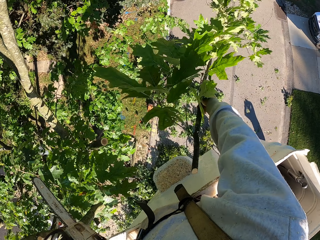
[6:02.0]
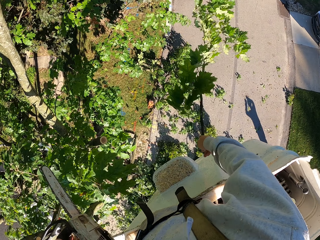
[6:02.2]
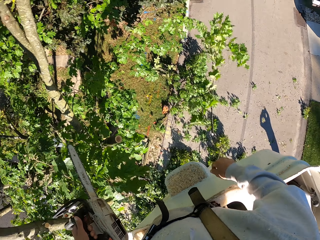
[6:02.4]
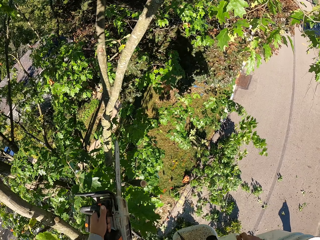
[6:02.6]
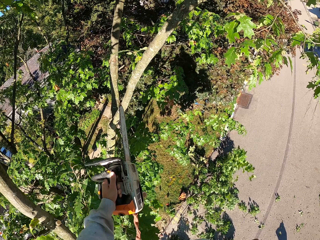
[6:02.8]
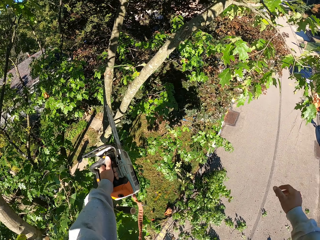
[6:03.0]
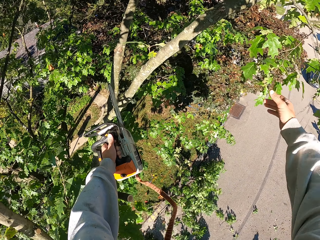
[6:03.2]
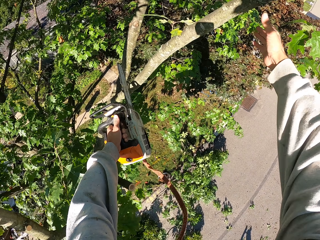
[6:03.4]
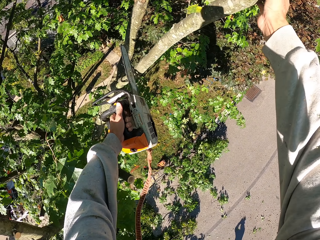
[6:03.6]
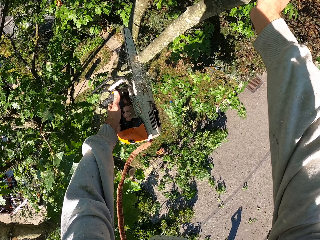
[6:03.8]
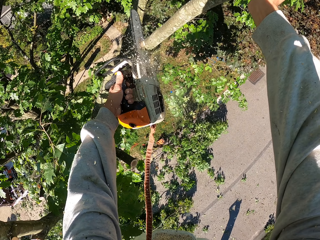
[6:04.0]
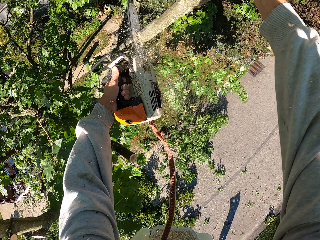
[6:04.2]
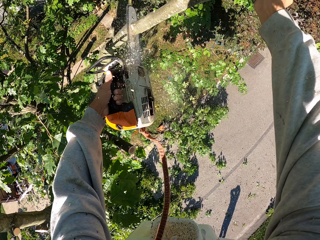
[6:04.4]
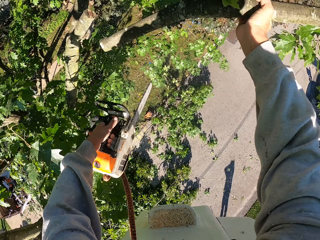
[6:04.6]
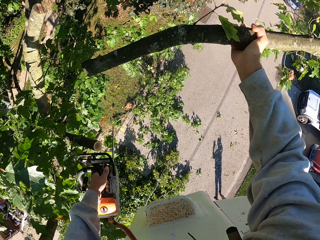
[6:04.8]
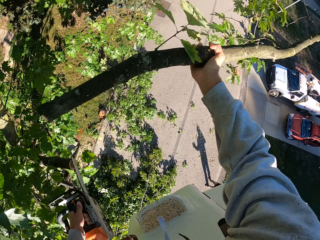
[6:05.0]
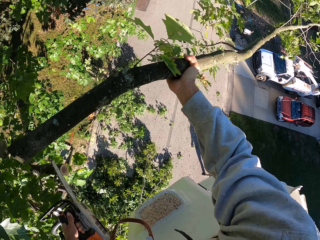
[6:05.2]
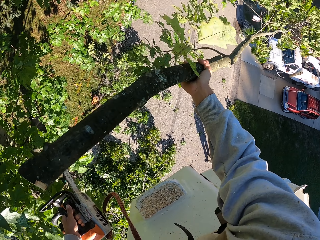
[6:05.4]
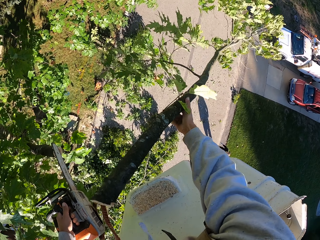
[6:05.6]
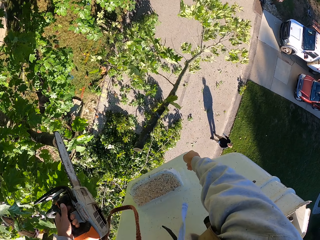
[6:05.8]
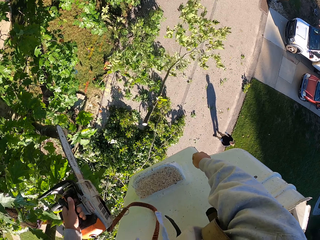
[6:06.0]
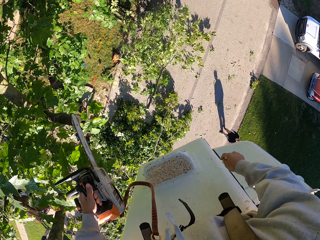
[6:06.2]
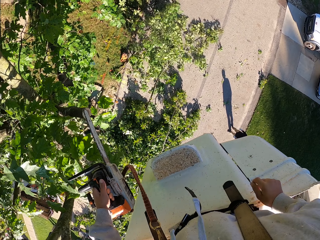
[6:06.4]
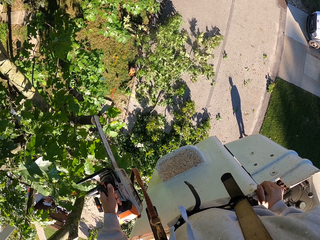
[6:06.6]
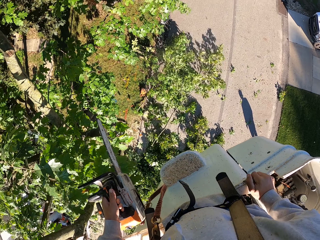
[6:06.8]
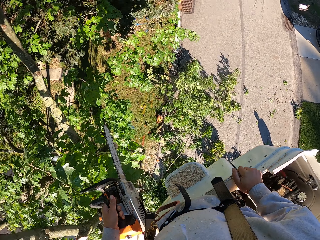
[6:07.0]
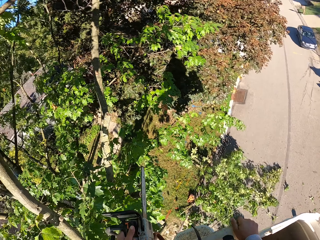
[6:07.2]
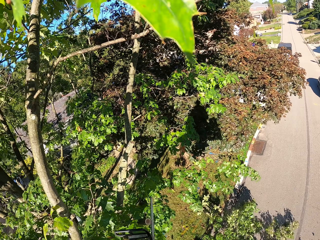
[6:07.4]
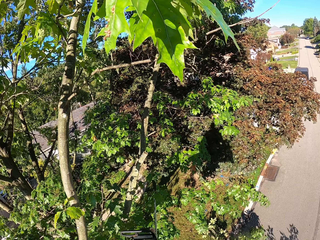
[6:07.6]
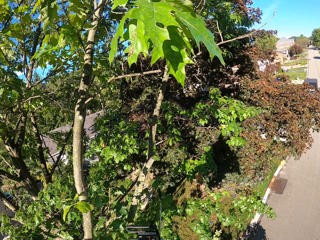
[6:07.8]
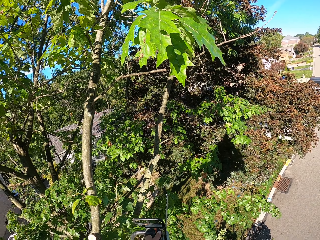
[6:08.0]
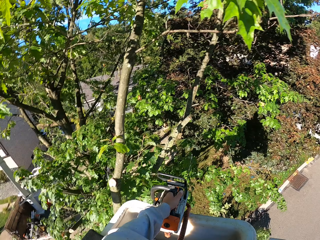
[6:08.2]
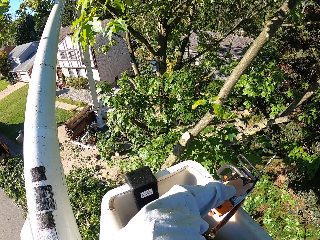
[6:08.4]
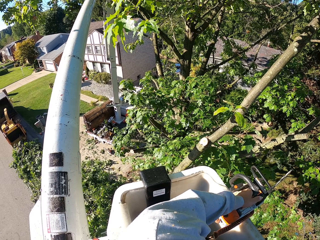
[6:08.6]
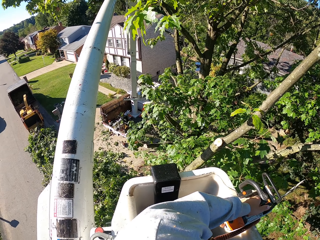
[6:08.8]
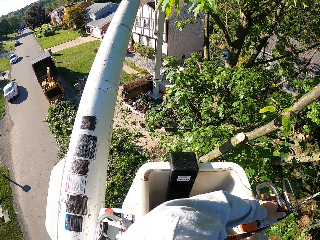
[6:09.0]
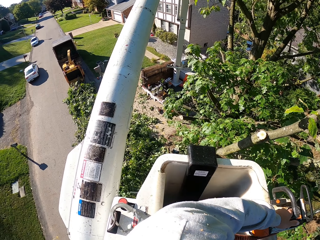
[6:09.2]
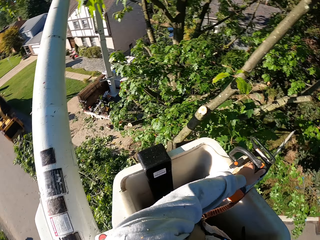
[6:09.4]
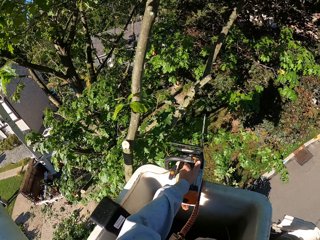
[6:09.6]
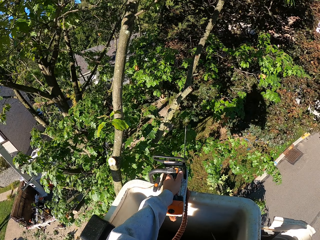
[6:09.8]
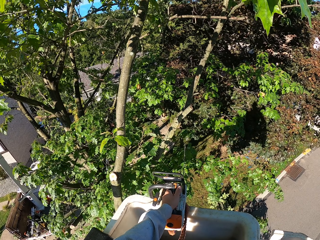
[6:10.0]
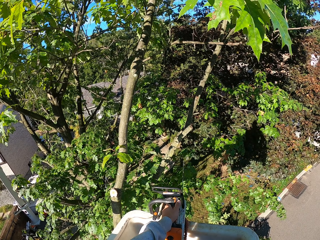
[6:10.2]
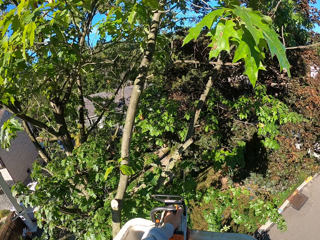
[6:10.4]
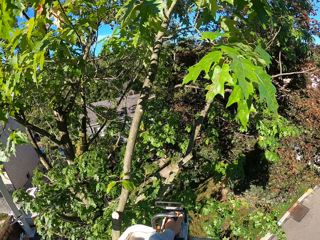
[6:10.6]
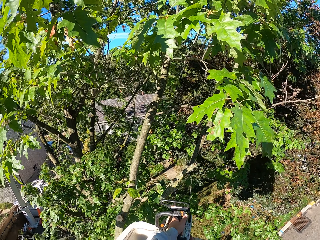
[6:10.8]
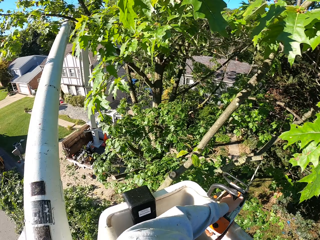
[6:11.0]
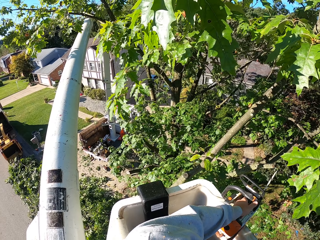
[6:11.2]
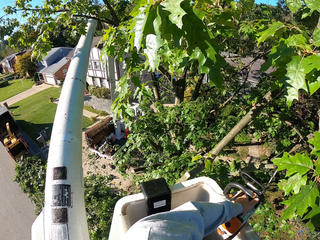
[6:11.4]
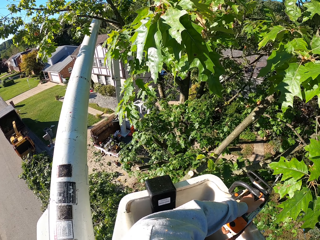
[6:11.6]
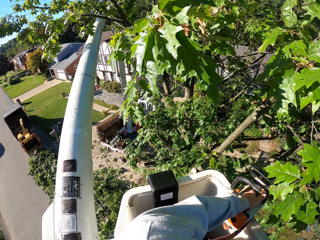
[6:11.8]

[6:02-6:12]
The camera wearer cuts a tree branch with the chainsaw. He throws the branch on the ground with his right hand. He cuts the branch from the tree with the chainsaw in his left hand. He grabs a branch on the tree with his right hand. He throws the branch on the ground with his right hand.

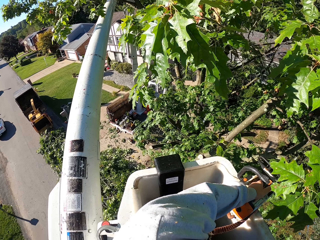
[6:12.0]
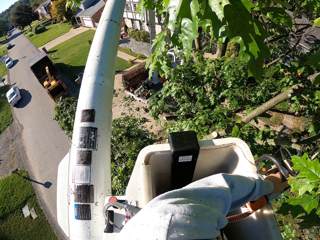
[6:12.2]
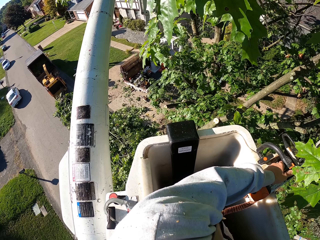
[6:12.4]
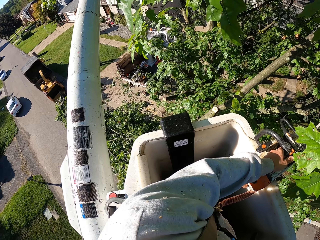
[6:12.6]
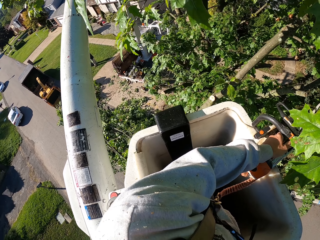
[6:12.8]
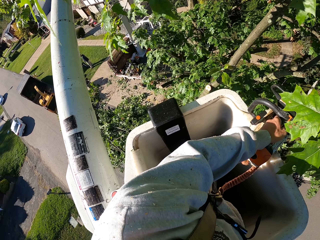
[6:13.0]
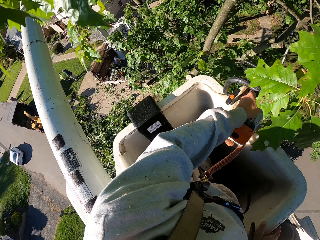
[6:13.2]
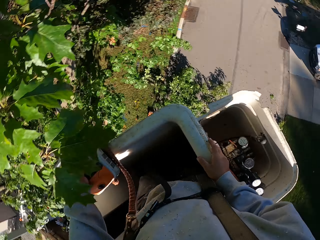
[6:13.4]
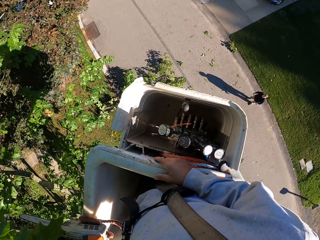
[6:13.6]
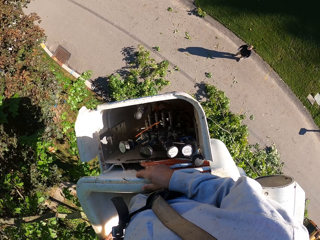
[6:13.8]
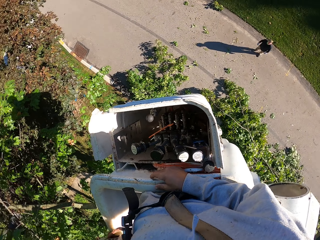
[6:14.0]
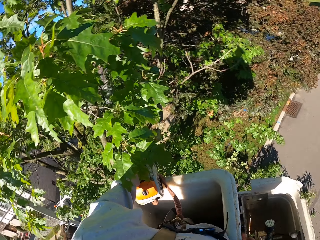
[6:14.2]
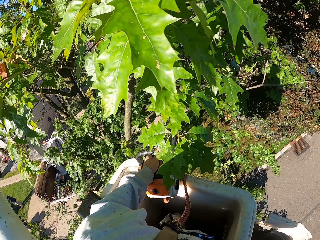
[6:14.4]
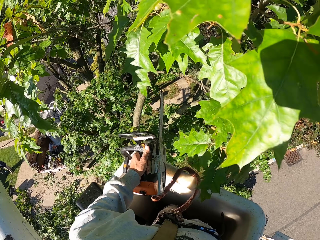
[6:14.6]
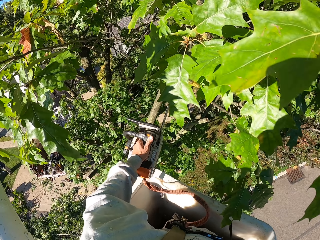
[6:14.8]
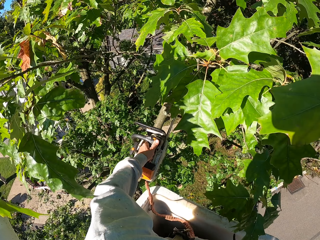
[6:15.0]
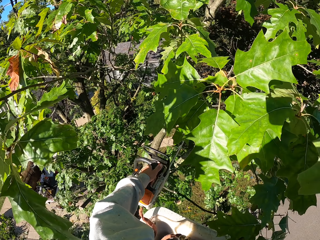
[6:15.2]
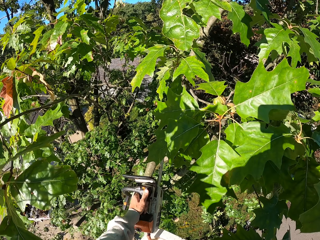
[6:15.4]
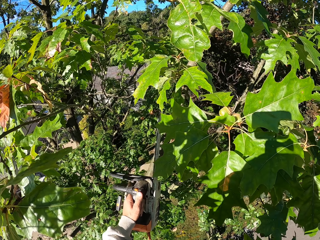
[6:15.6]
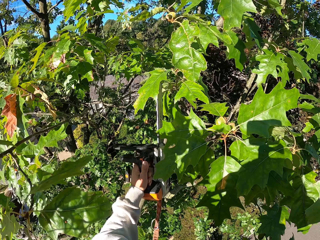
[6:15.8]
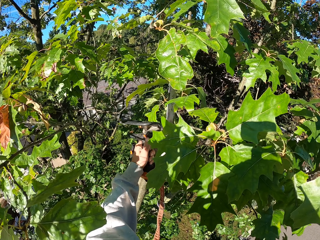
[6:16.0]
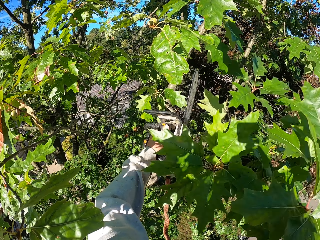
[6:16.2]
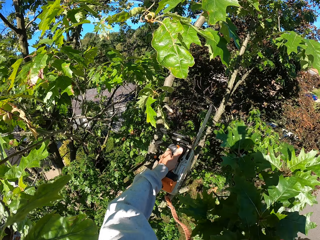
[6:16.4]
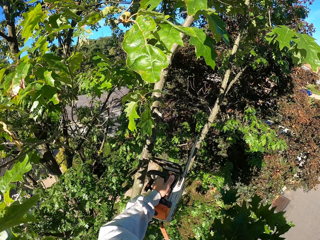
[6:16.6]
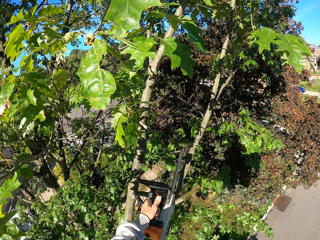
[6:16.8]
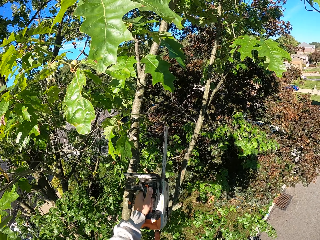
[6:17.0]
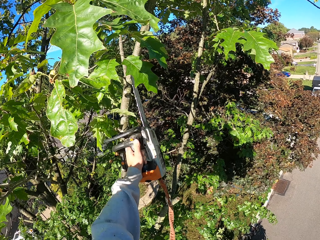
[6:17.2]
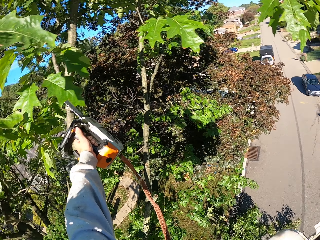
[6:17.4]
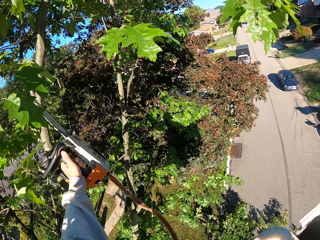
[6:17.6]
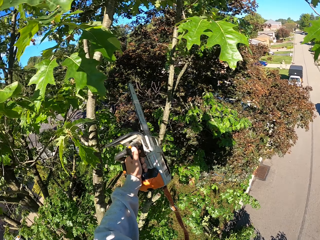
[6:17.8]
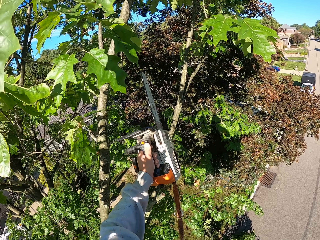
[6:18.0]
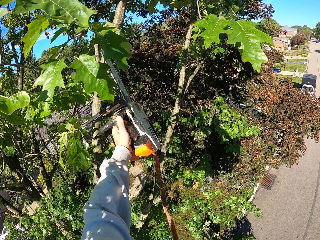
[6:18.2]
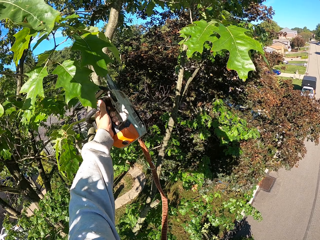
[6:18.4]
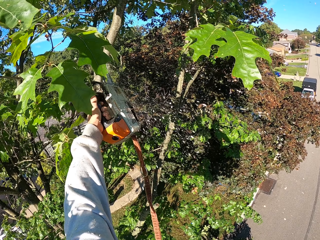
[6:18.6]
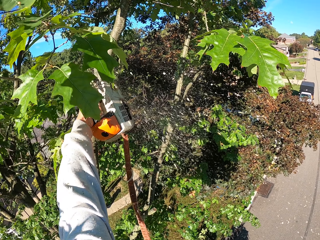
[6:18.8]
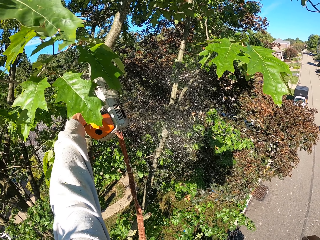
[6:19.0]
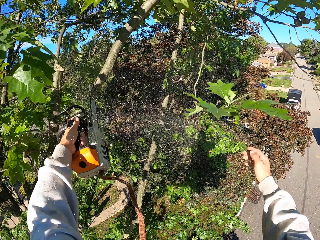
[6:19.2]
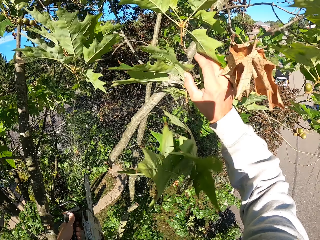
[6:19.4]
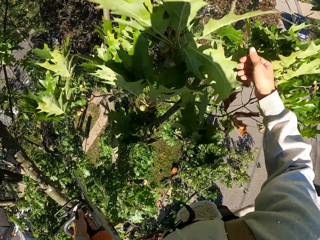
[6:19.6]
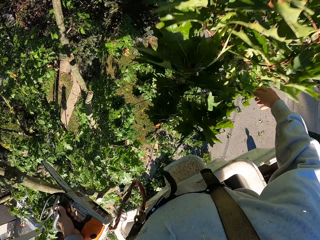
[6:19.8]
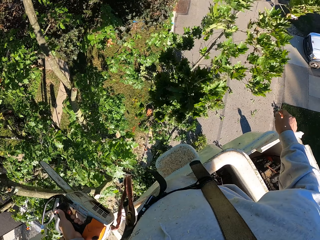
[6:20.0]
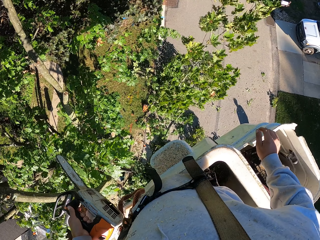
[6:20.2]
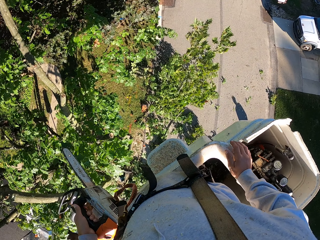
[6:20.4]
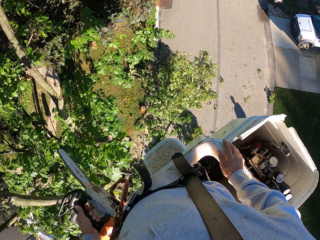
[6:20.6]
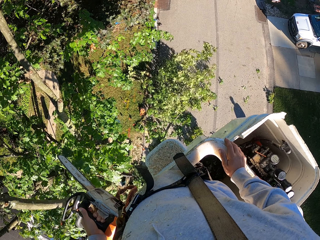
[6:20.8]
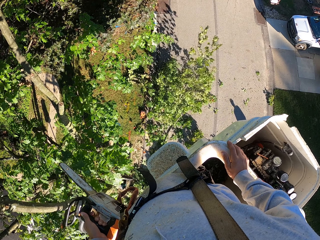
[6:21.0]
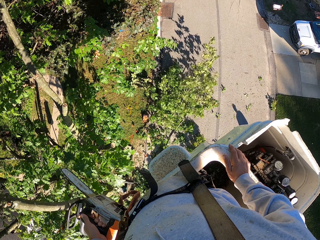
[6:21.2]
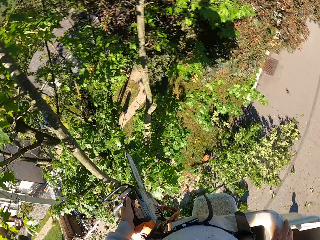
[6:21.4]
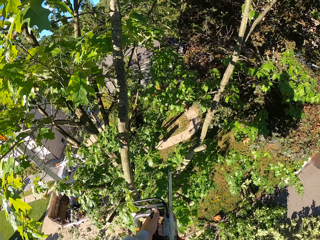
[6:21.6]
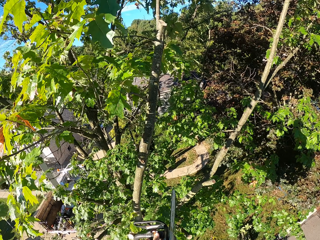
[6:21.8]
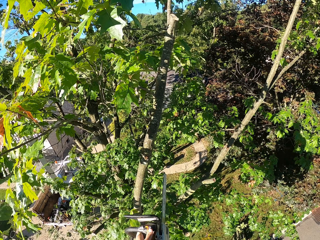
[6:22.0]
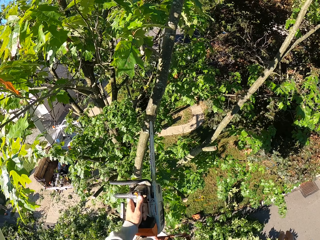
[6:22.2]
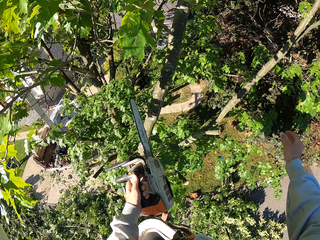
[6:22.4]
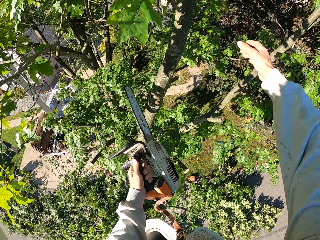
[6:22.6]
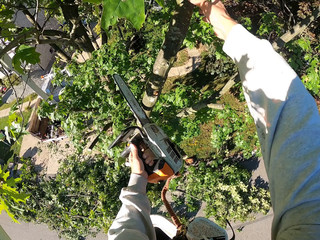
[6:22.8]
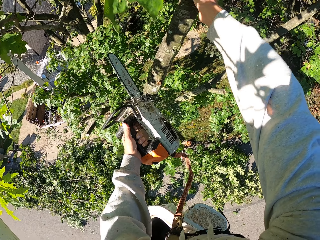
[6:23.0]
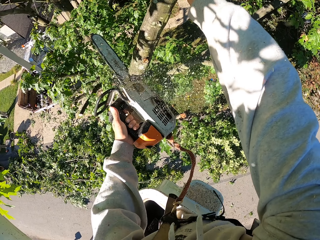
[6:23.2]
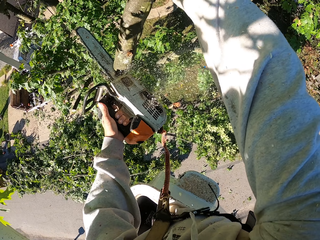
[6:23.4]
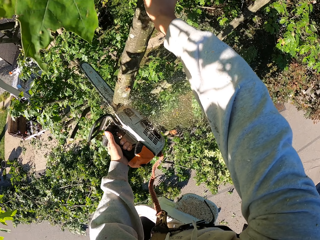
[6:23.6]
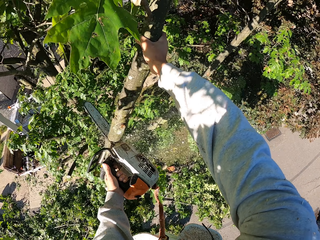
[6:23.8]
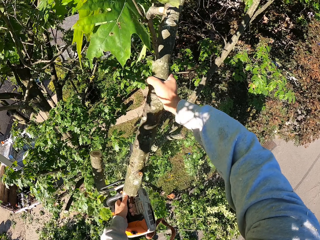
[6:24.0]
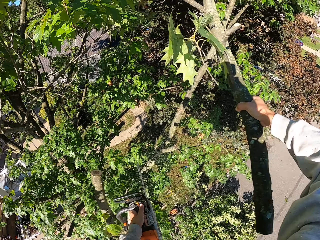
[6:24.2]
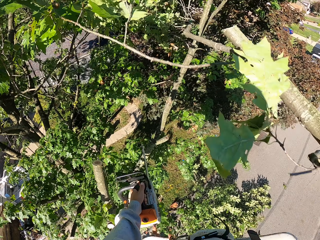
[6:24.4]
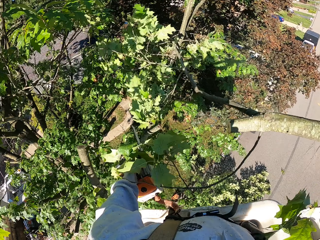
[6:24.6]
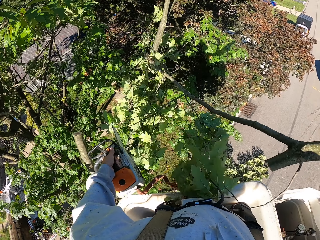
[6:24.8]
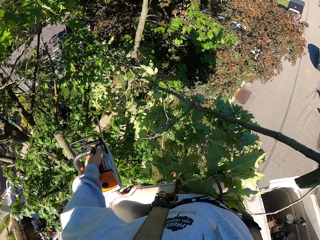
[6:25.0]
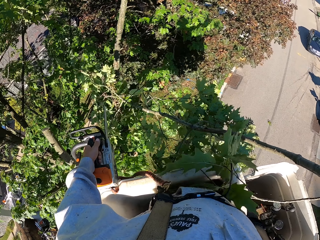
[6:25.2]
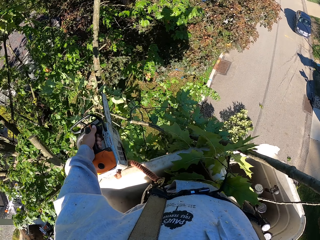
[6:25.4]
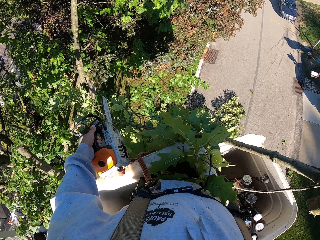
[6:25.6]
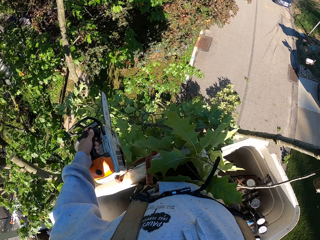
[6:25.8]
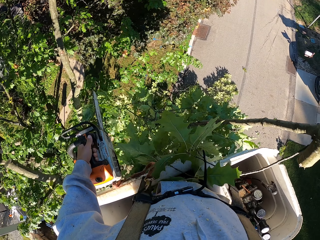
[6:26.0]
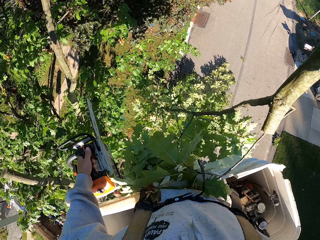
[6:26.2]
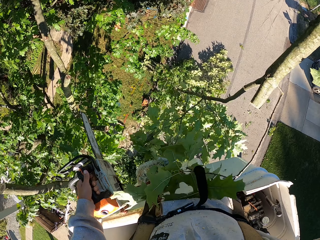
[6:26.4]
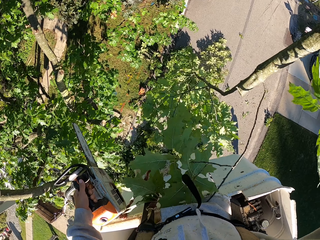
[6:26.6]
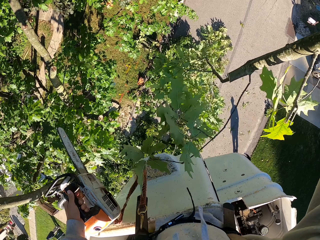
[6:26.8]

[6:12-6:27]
The camera wearer cuts a branch from the tree with the chainsaw in his left hand. He does this repeatedly. He drops the cut tree with his right hand. He cuts the branch from the tree with the chainsaw in his left hand. He grabs a branch on the tree with his right hand. He throws the branch on the ground with his right hand.
